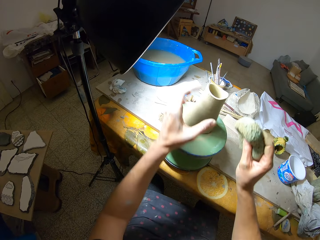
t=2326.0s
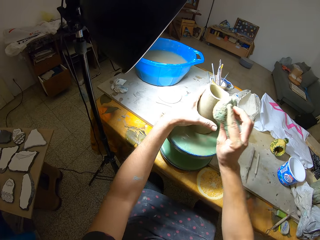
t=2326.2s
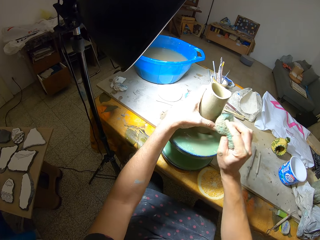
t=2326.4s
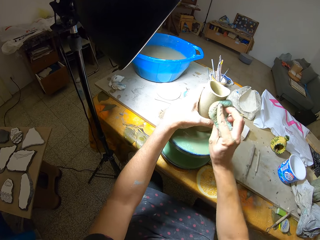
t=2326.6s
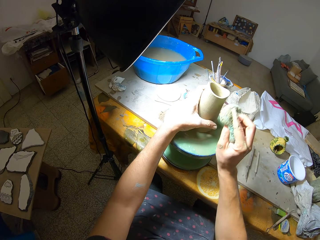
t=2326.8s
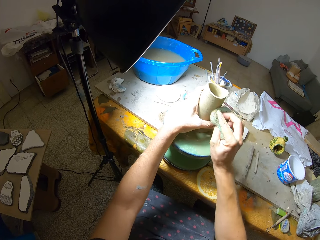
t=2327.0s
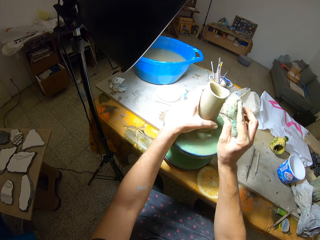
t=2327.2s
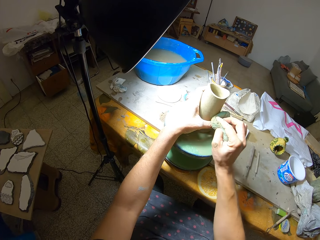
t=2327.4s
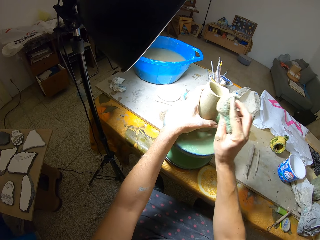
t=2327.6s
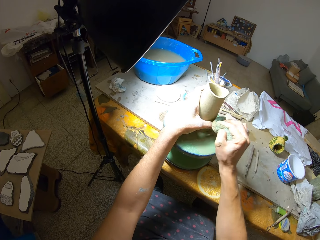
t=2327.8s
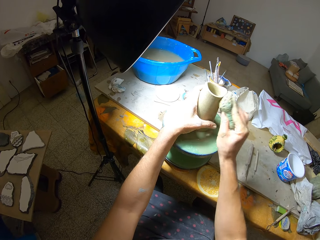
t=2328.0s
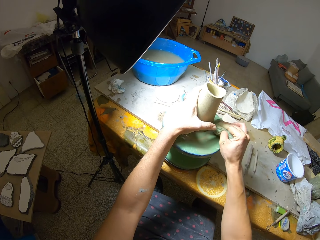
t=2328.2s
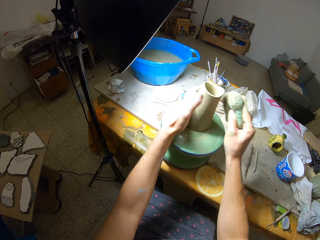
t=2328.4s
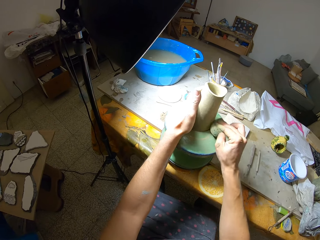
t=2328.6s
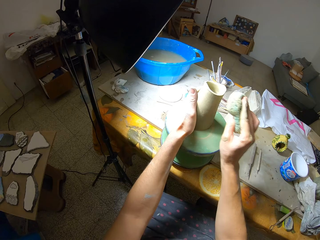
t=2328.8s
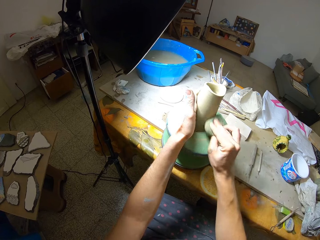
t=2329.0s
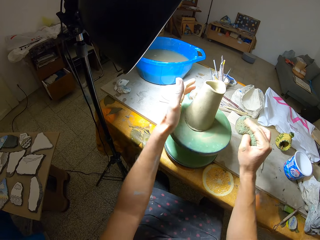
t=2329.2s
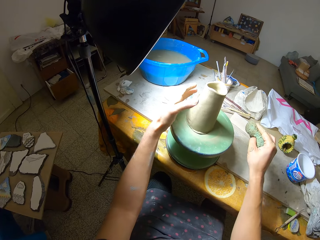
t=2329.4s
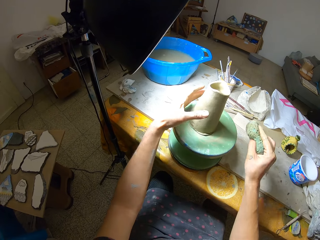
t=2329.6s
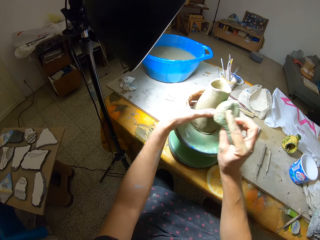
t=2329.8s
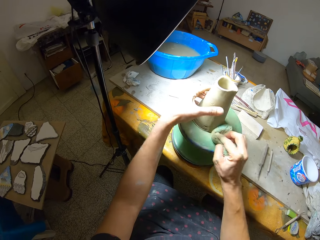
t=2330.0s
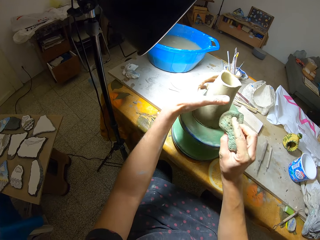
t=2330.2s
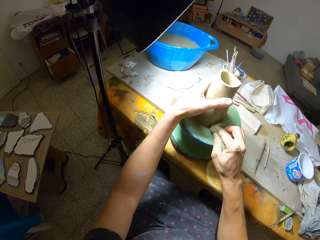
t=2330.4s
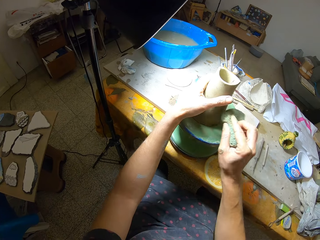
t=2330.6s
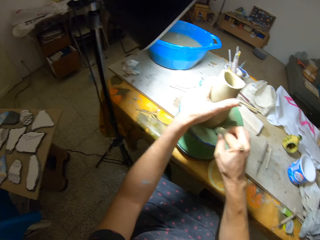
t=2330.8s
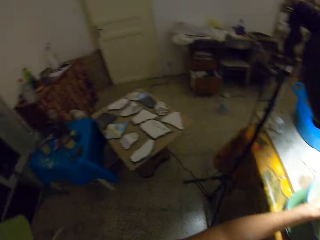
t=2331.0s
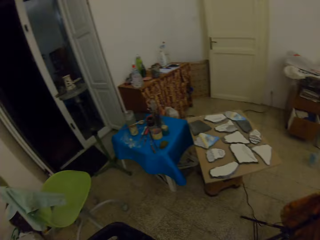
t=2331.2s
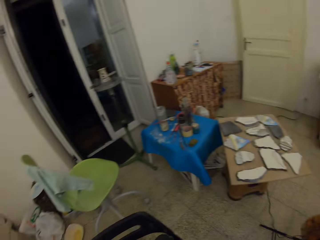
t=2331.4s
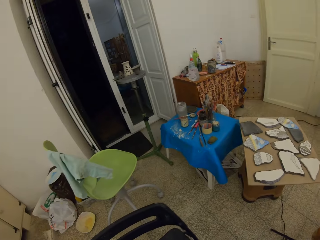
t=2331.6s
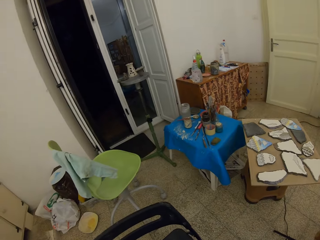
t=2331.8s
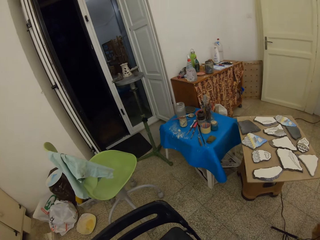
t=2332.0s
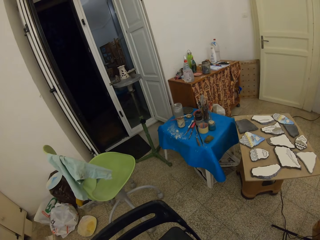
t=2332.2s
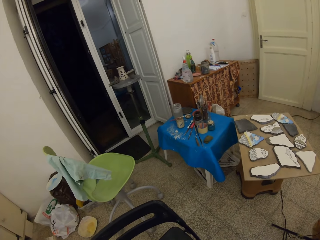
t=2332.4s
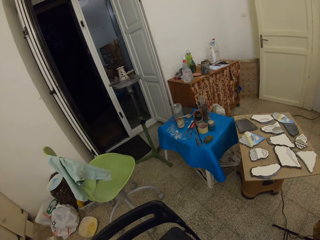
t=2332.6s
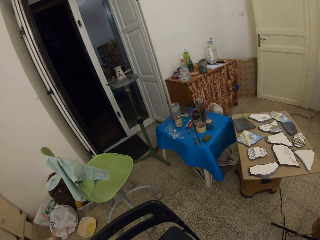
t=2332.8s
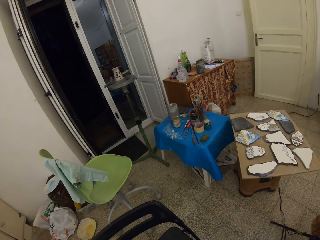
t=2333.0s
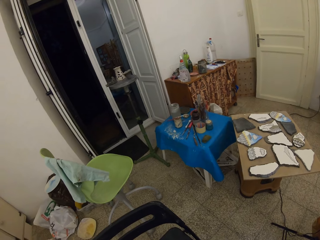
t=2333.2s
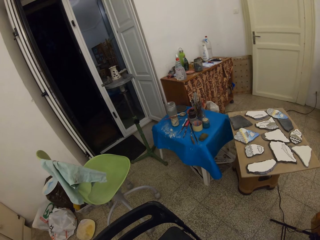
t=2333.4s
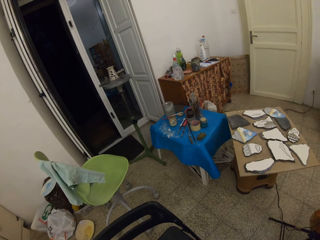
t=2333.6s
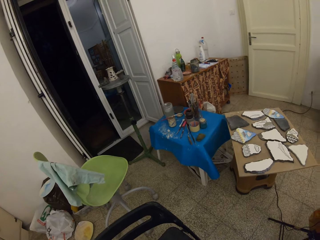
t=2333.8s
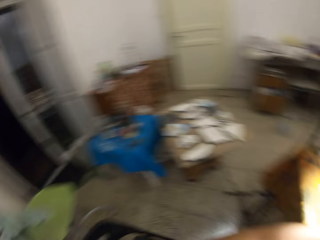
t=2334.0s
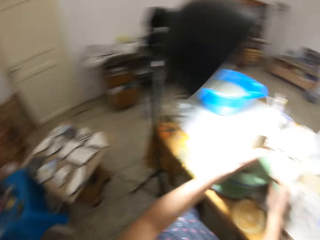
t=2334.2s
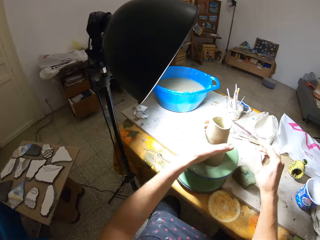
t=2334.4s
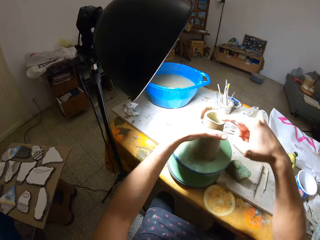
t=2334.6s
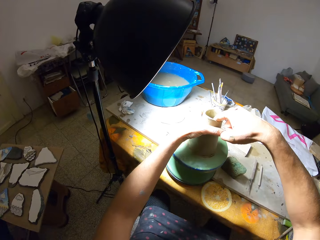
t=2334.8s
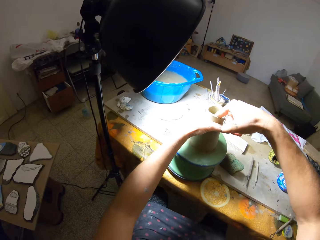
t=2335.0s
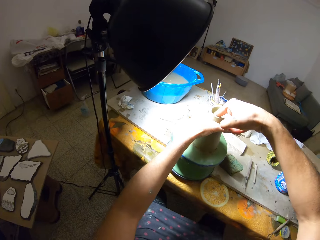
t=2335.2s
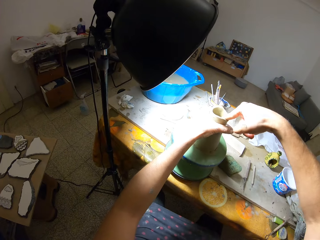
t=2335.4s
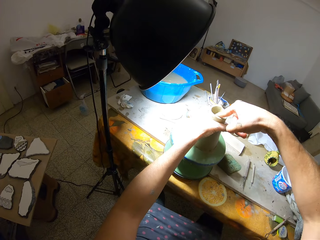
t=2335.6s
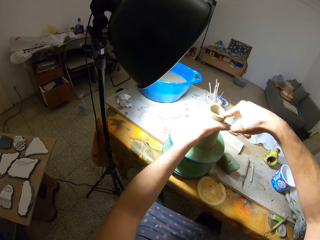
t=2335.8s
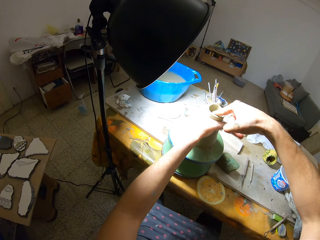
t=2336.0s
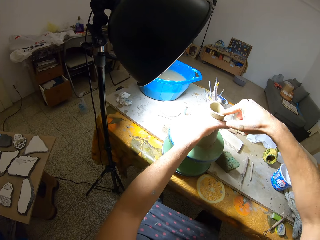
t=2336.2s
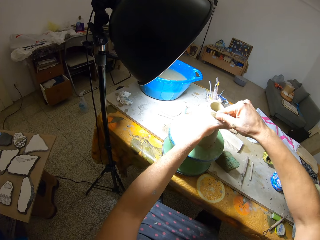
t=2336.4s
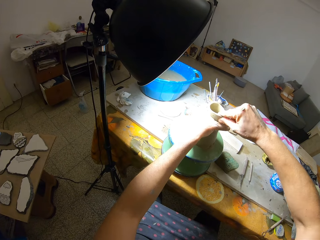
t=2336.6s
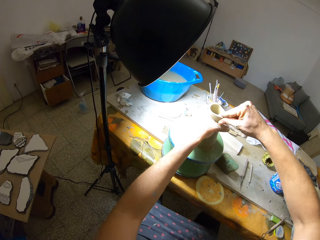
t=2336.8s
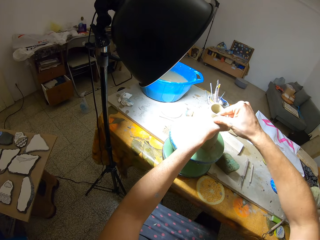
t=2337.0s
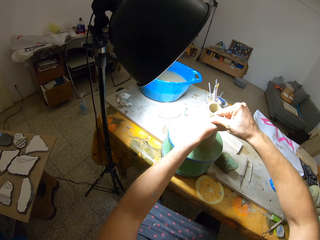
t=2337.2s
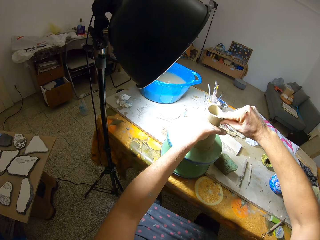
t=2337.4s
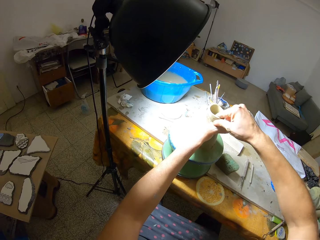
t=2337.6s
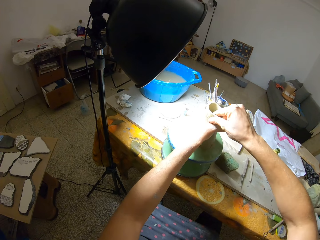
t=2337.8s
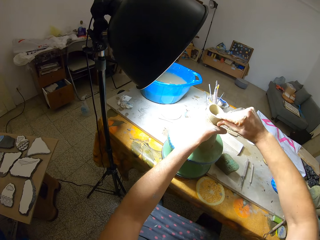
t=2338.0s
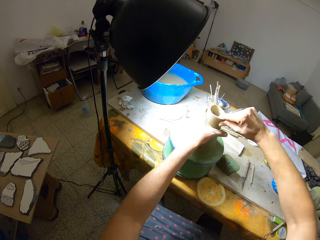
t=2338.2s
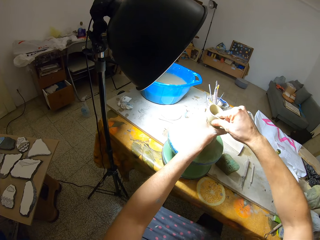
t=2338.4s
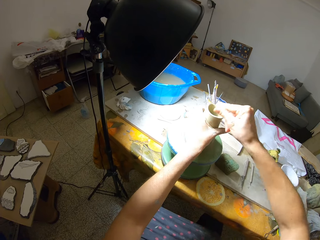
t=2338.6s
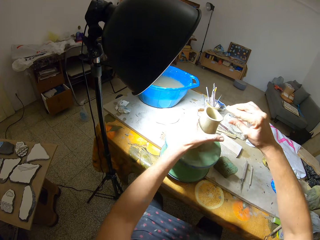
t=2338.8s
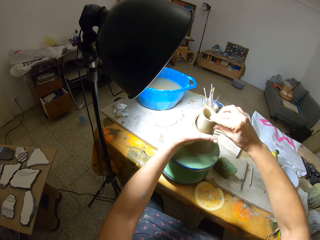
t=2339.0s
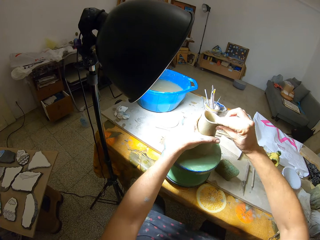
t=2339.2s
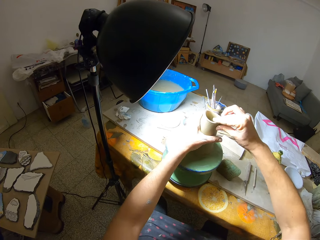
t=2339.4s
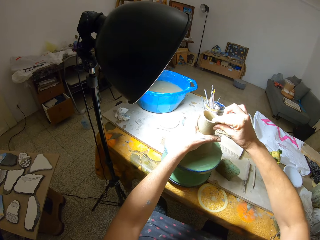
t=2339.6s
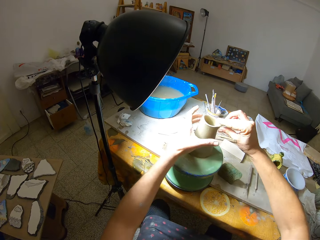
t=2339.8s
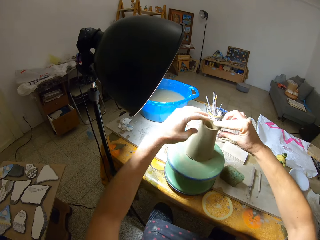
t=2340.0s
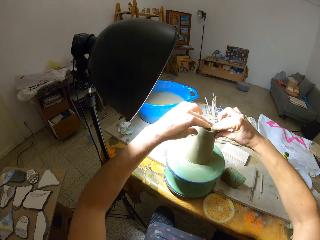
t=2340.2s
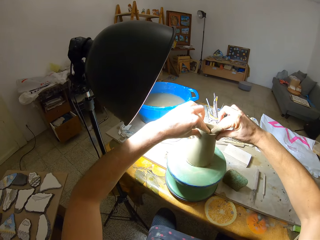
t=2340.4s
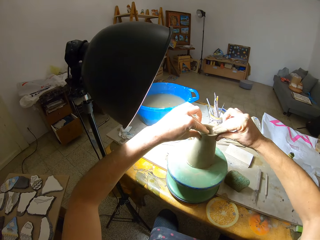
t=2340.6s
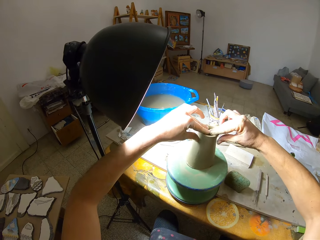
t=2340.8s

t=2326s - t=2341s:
The camera wearer adjusts the clay in his right hand. He cleans the clay on the turntable wheel with the foam in his right hand. He looks around. He drops the foam in his right hand on the board. He molds the clay on the turntable wheel with both hands.

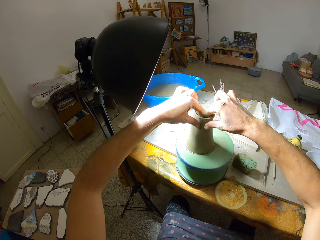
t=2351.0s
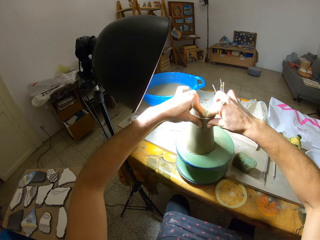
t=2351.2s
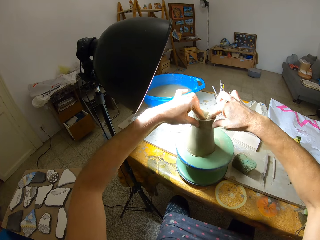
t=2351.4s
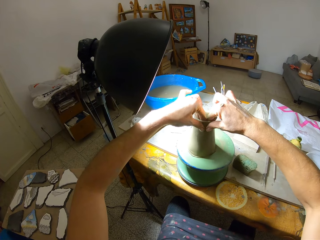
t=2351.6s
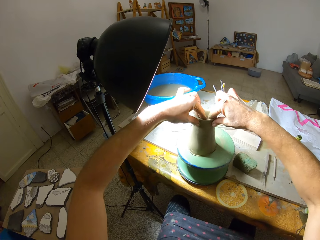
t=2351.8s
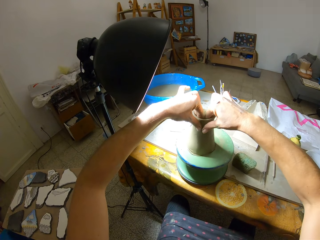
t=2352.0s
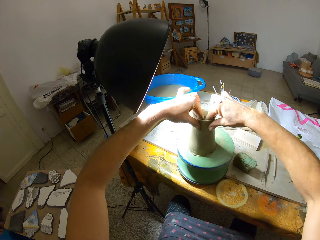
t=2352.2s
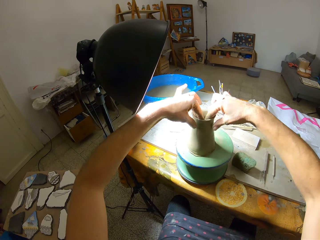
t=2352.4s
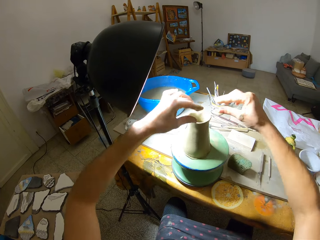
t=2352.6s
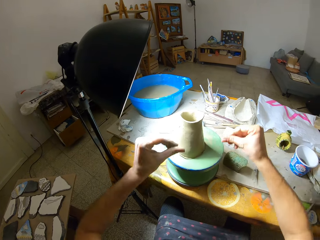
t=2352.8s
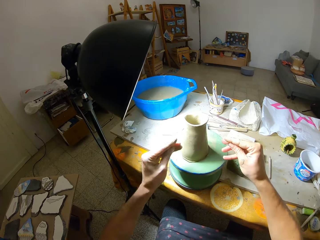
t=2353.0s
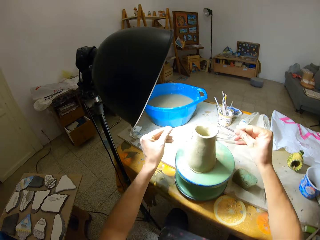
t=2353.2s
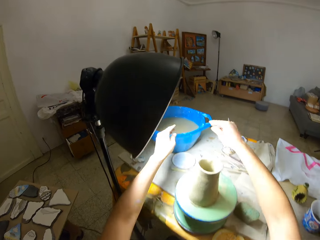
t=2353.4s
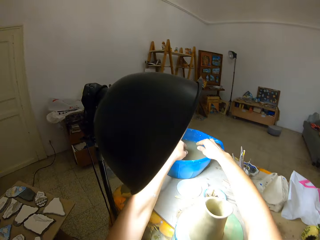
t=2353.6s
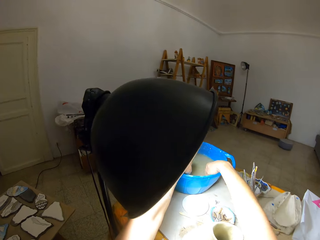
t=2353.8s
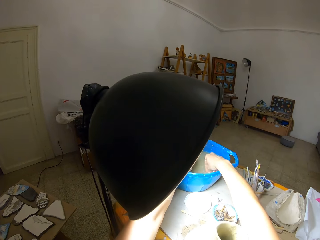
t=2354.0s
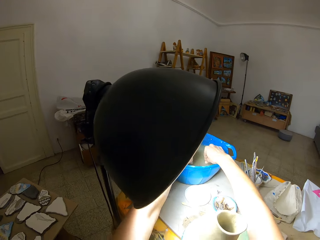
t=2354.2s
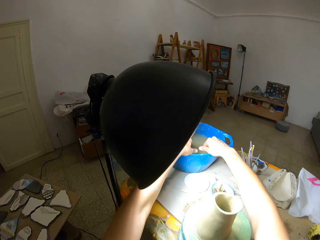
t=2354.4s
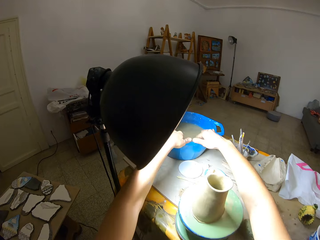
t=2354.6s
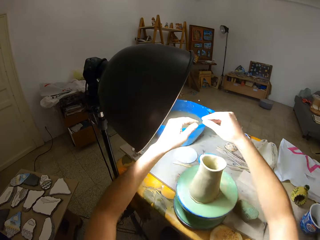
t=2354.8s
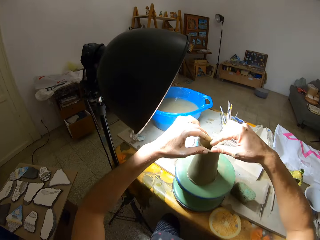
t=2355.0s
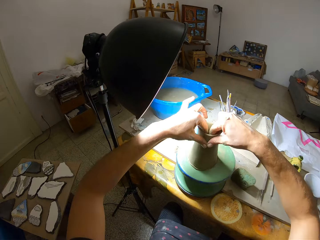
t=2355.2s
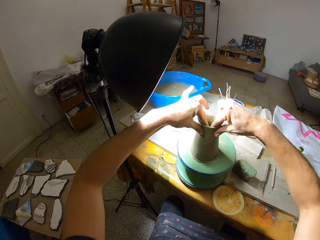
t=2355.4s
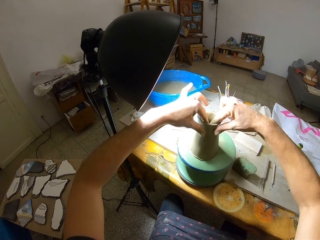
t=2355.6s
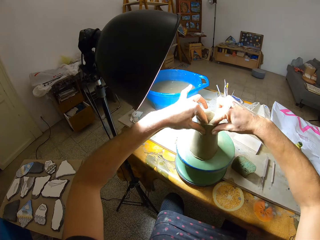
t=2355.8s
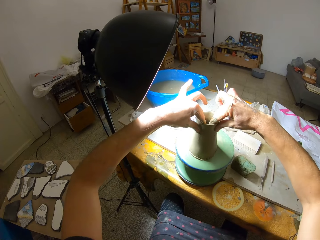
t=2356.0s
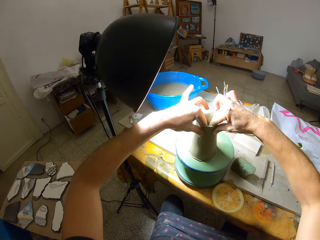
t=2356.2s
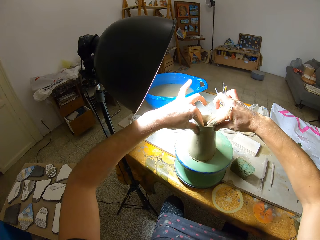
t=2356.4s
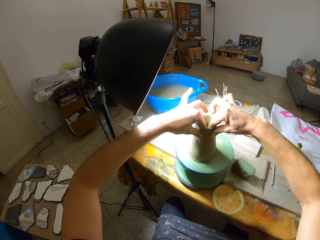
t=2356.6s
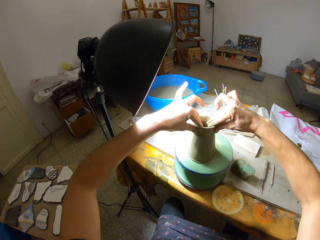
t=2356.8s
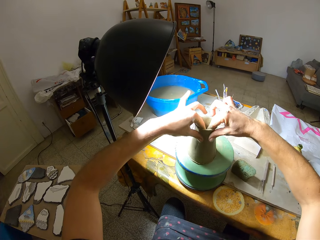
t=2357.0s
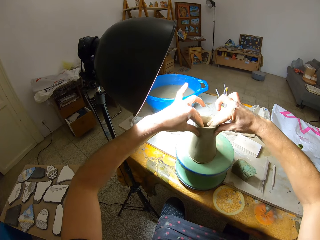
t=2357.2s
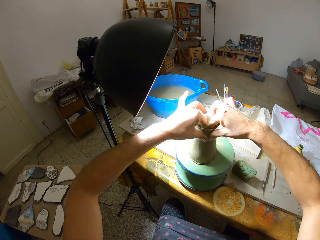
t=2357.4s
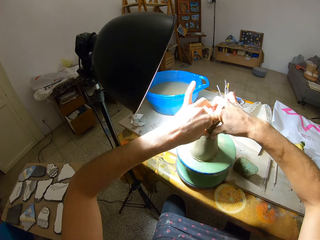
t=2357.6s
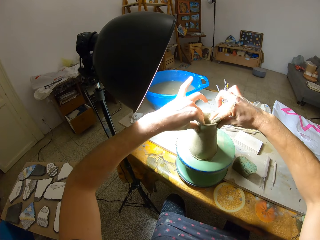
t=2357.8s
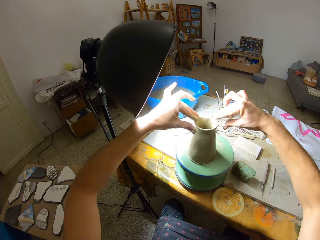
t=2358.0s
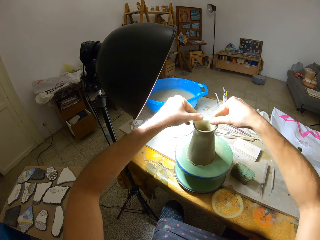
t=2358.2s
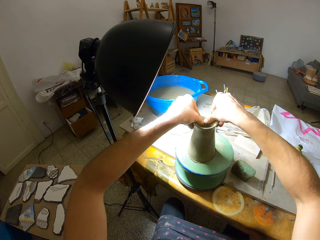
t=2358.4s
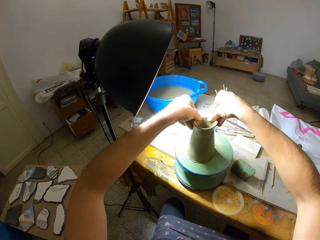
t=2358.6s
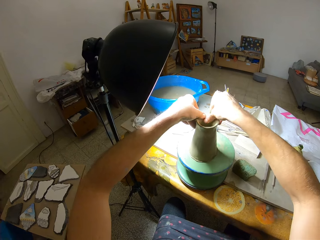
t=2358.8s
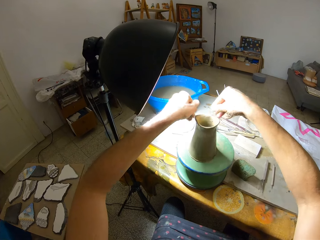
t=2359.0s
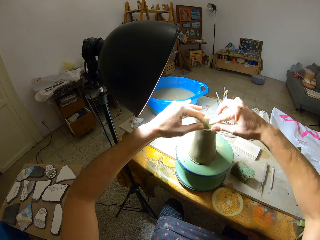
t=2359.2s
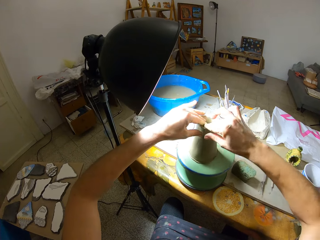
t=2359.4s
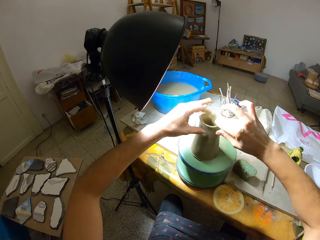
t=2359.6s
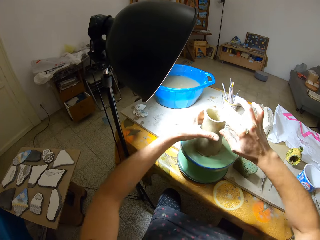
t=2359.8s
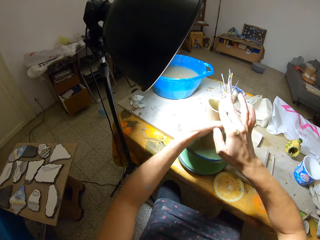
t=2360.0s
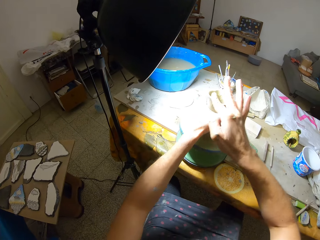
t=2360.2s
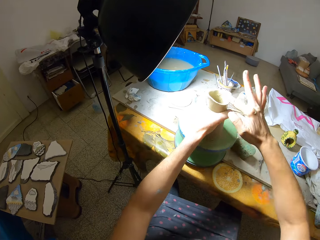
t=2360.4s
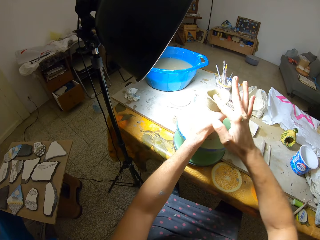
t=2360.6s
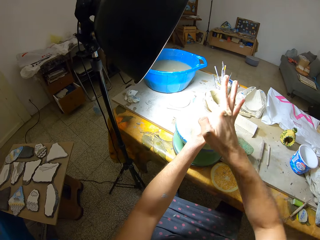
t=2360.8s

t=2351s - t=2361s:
The camera wearer dips both hands into the bowl of water. They hit both hands on the bowl. They mold the clay on the turntable wheel with both hands.
